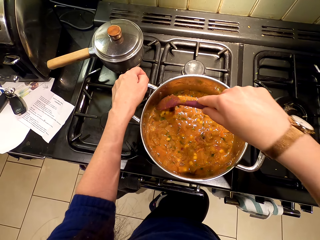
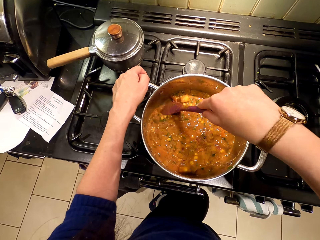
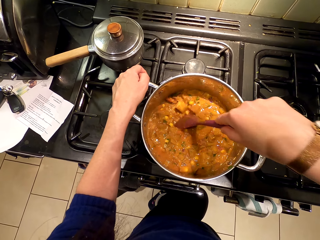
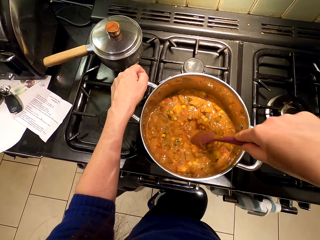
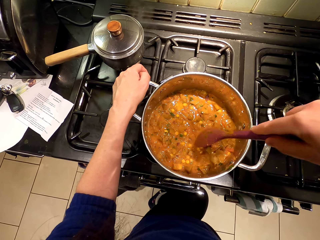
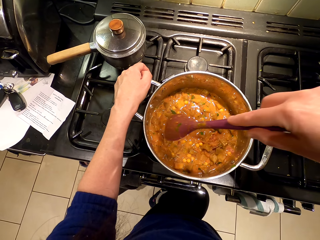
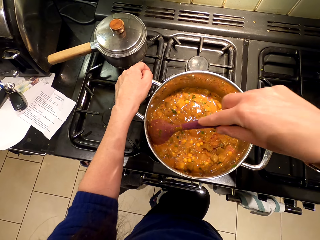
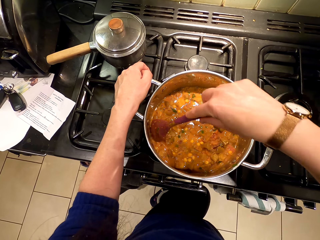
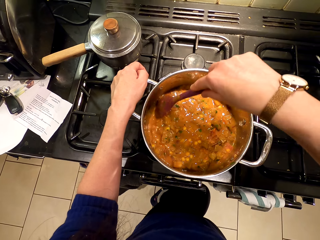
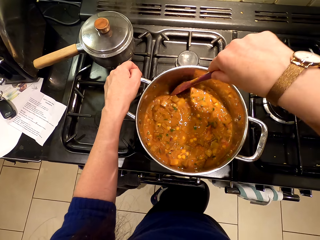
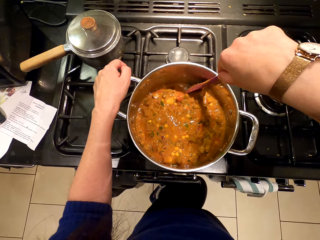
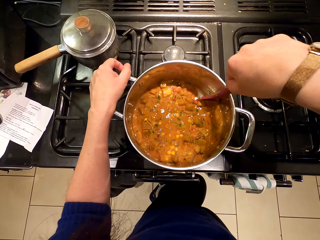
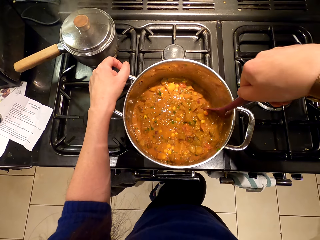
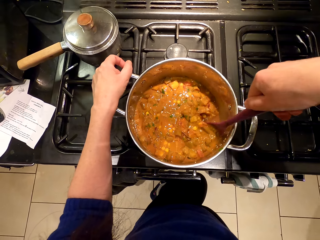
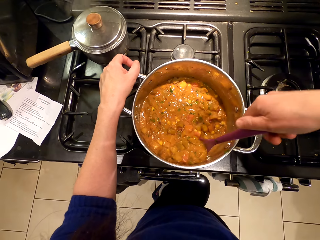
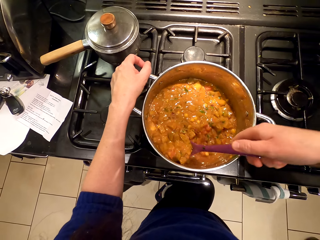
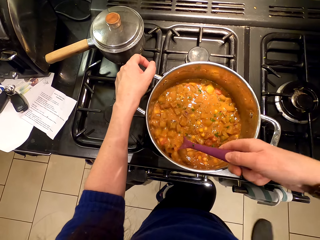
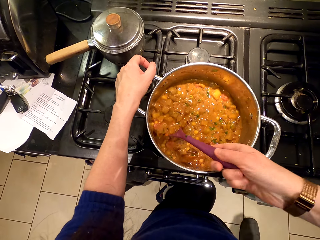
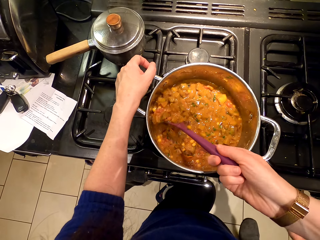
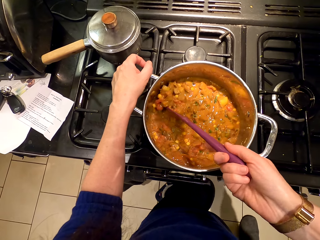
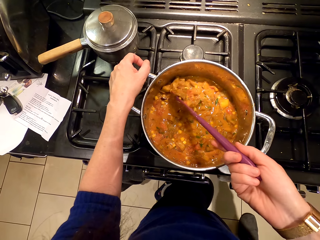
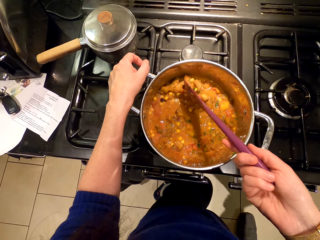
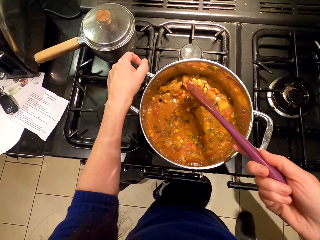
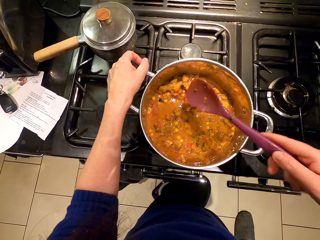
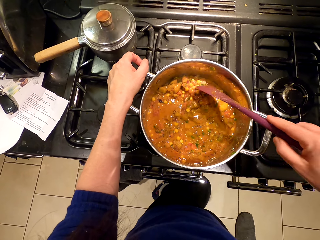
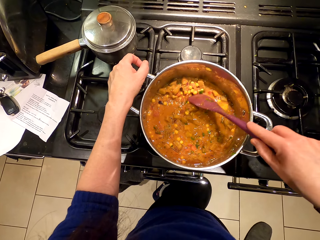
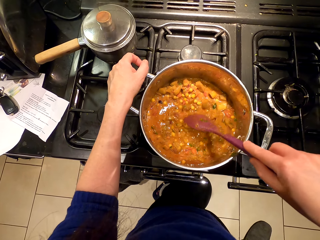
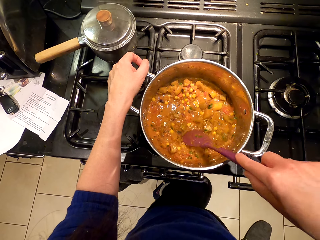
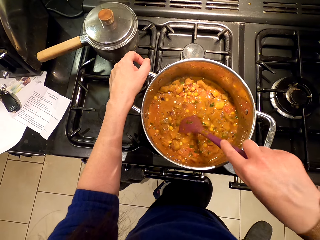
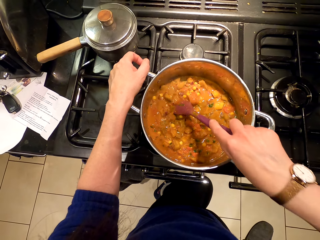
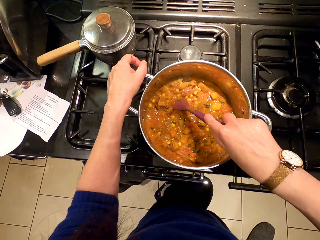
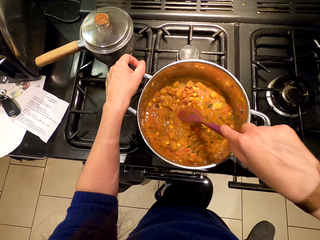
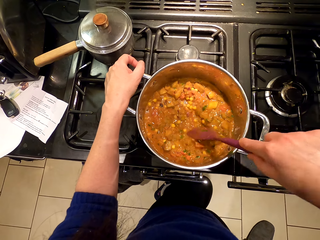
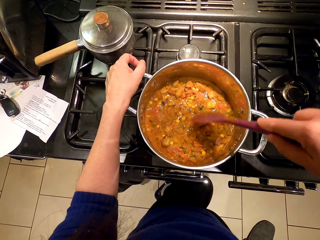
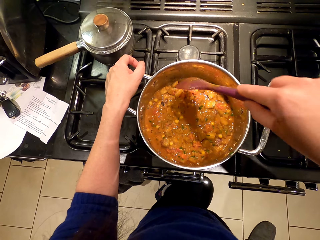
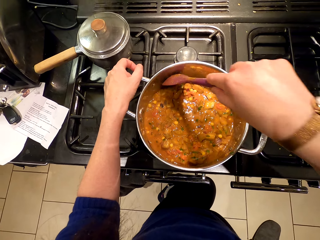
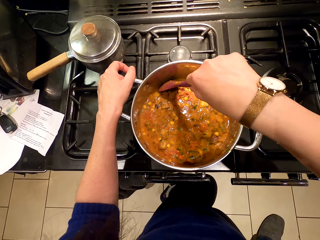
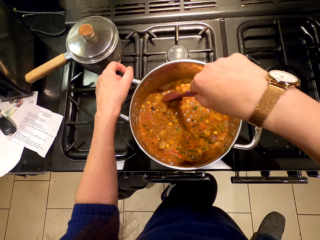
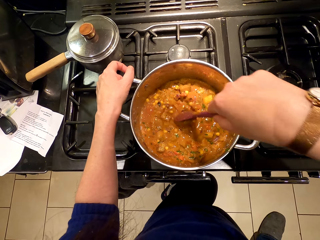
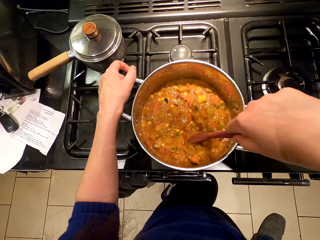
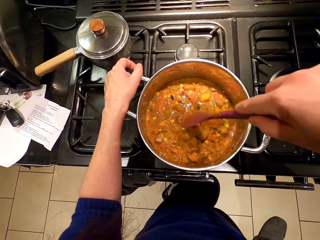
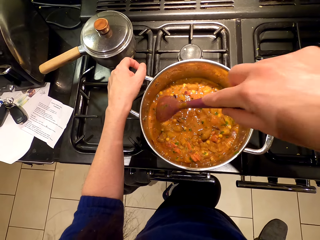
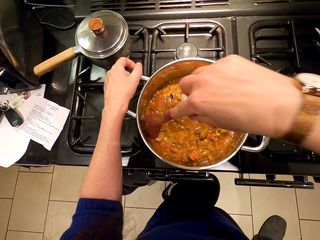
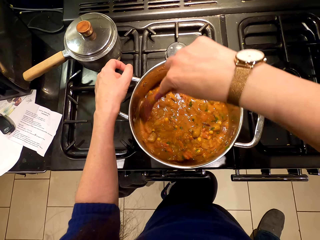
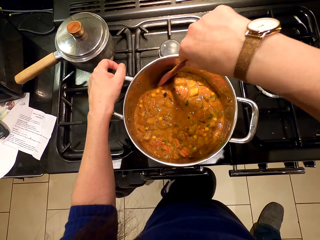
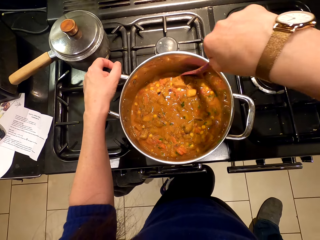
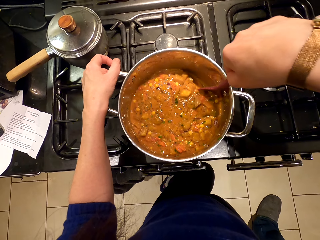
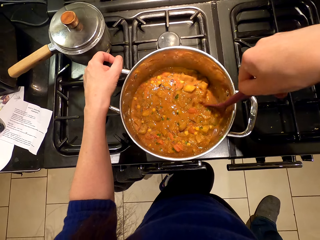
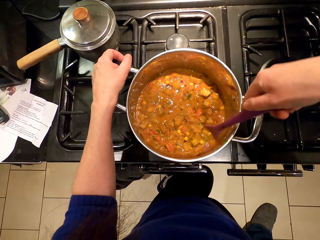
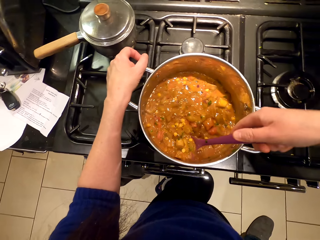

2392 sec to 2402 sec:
A person walks around and stands beside the countertop.

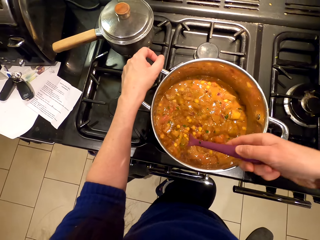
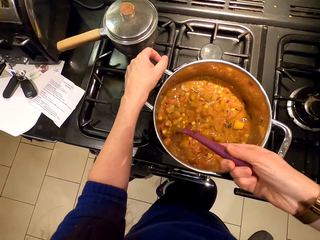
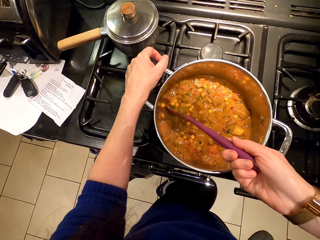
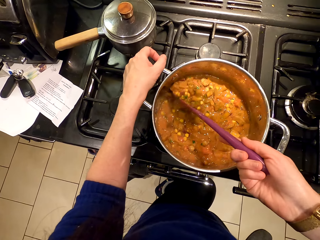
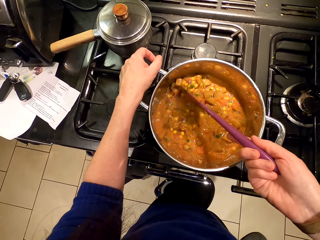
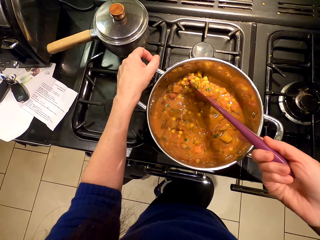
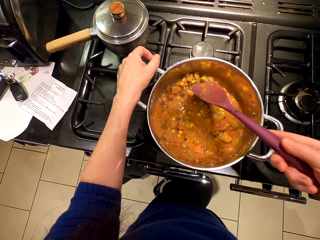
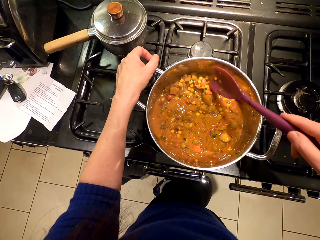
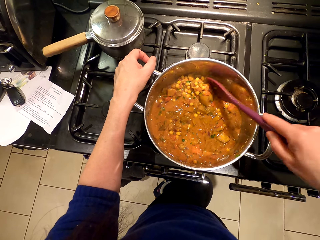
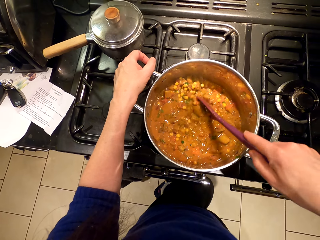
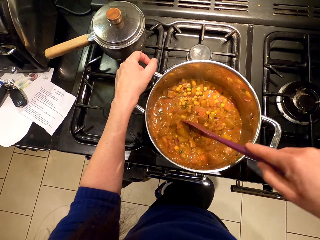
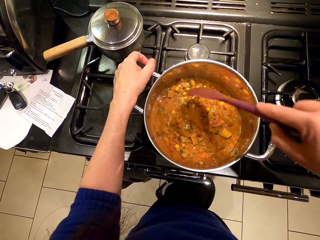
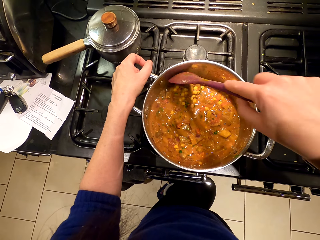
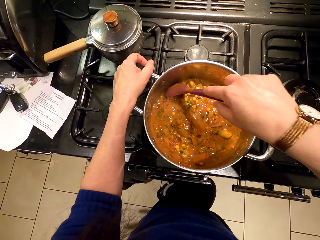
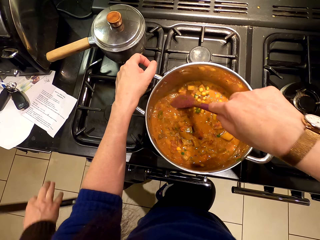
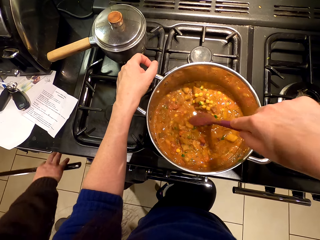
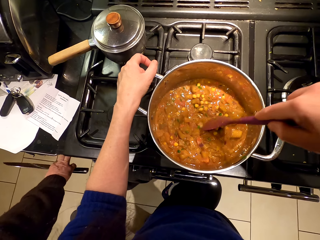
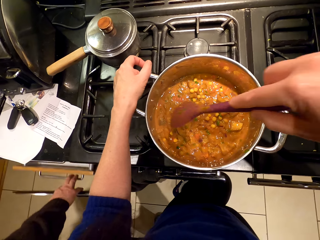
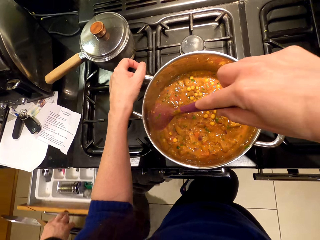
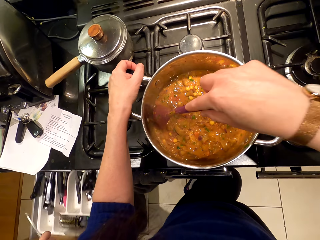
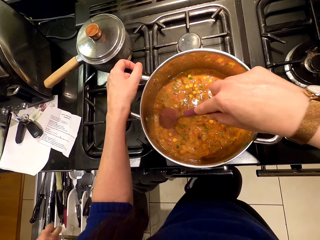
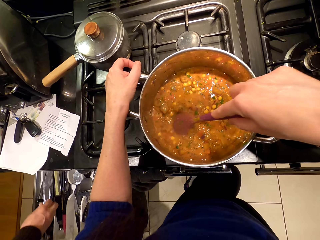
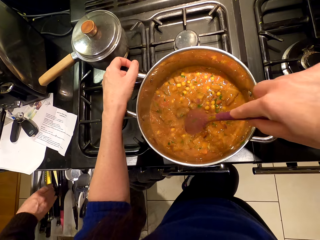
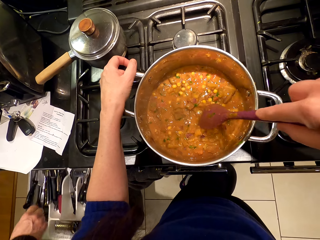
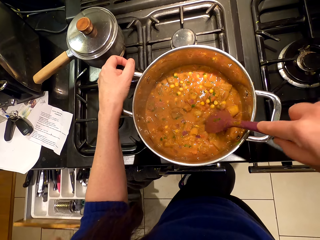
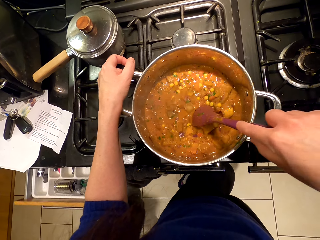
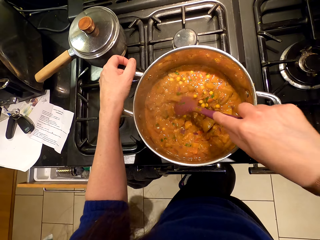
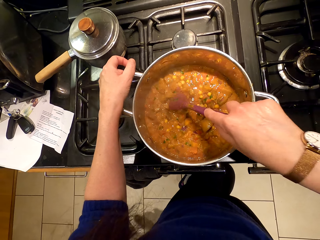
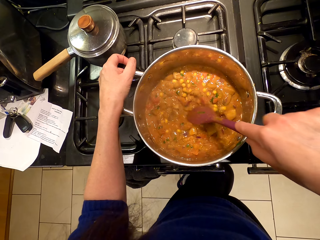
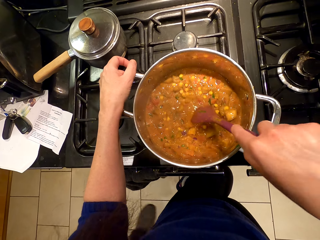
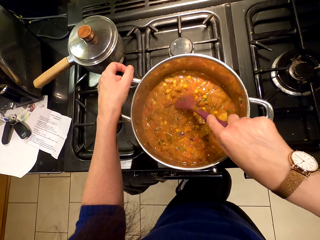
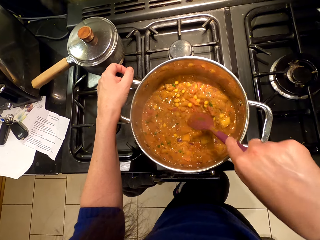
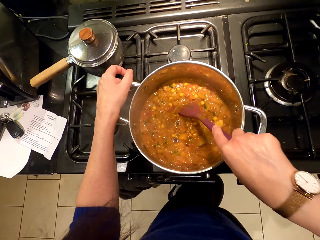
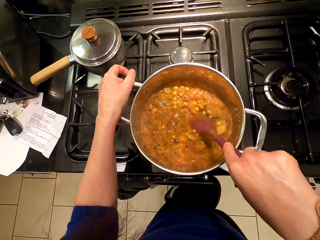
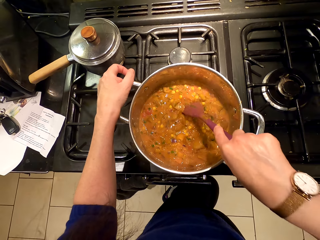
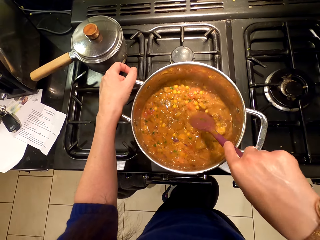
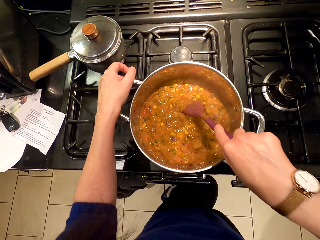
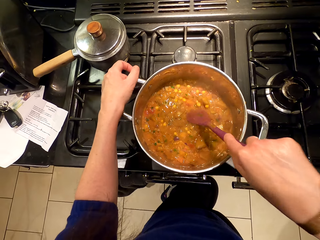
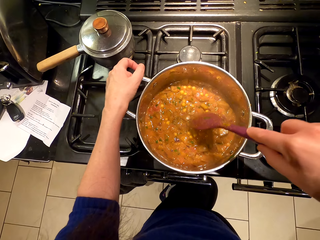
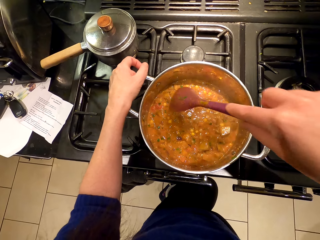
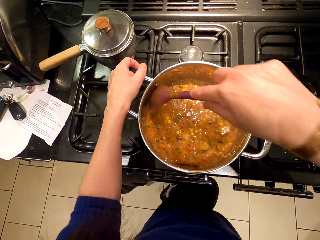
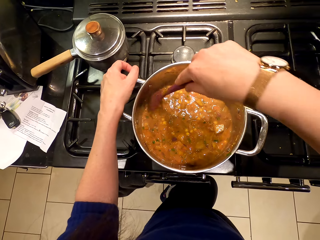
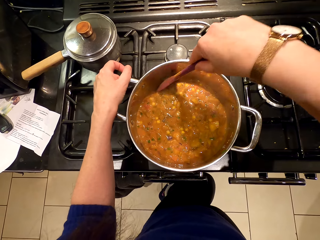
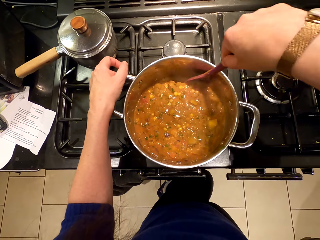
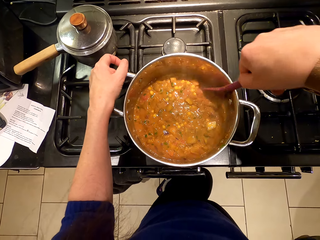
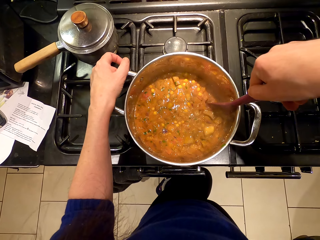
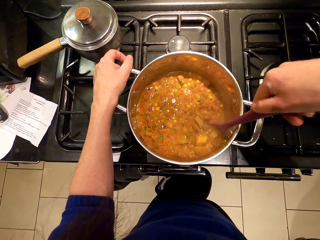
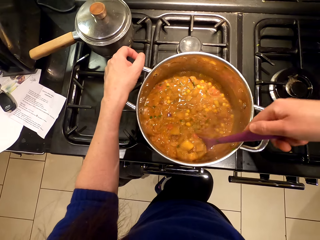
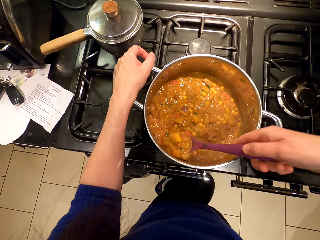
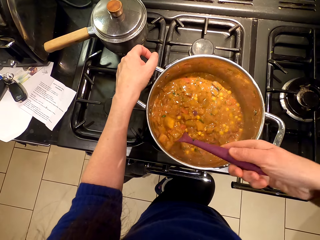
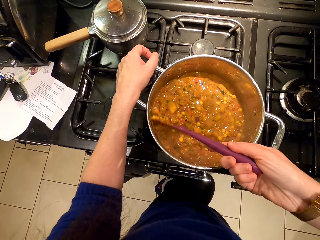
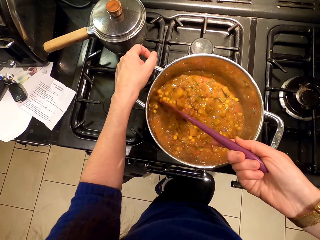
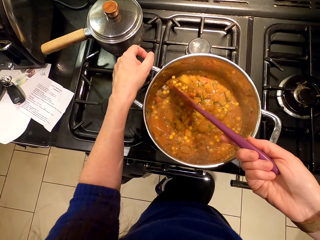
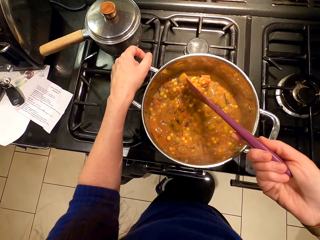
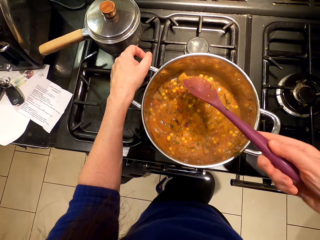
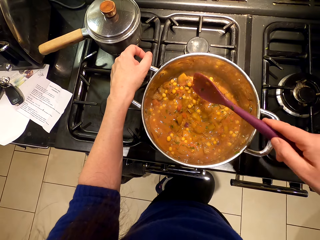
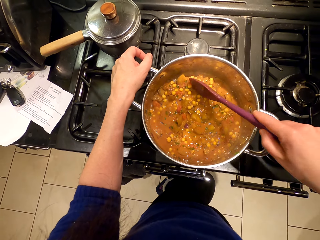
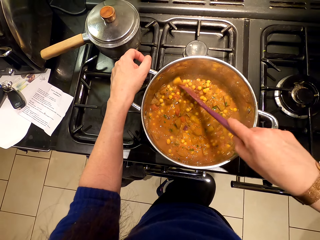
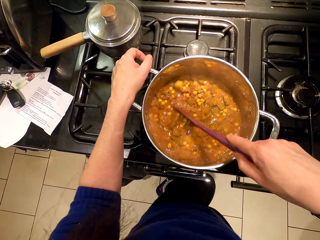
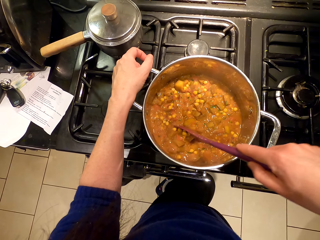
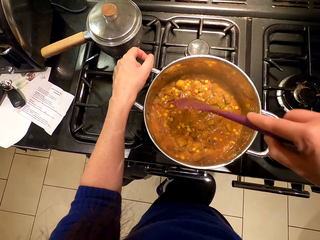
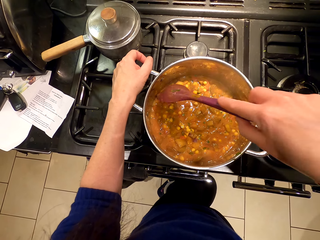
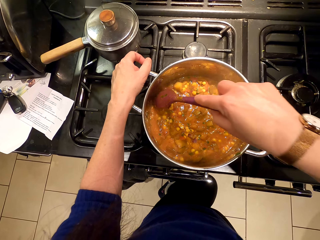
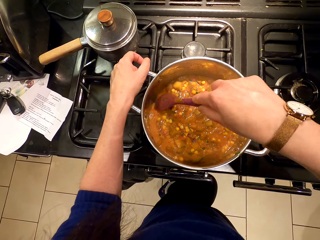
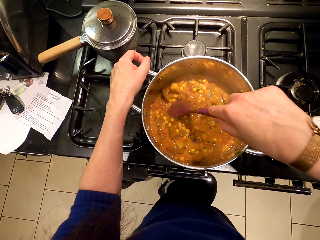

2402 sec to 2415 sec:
A person walks around, pulls the drawer, puts the knife in the drawer, closes the drawer and walks around the room.
